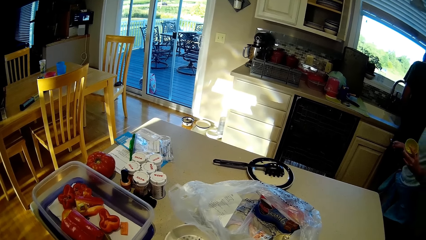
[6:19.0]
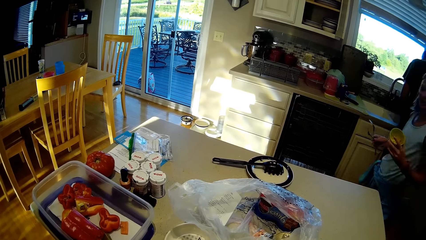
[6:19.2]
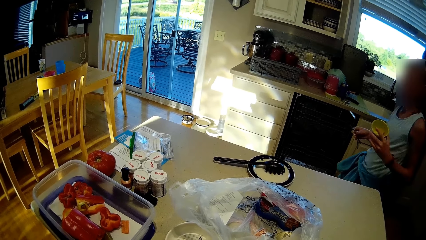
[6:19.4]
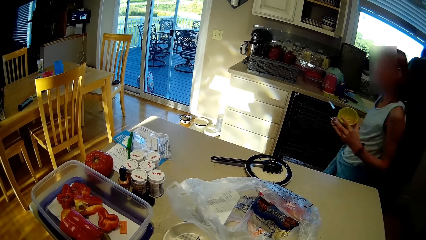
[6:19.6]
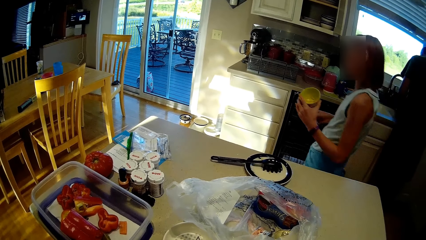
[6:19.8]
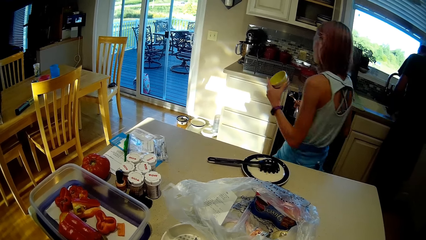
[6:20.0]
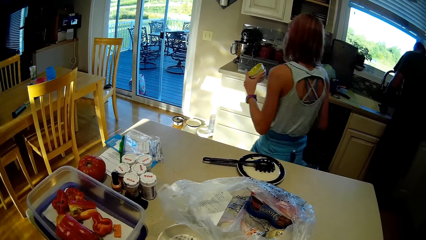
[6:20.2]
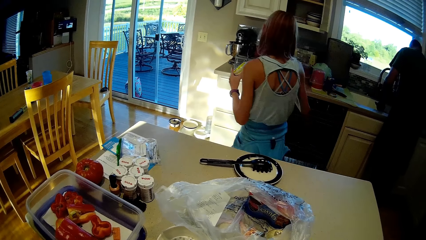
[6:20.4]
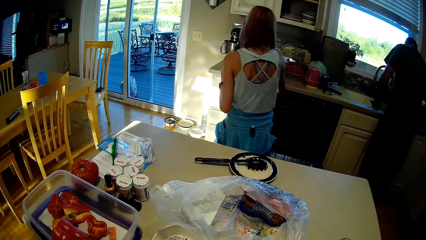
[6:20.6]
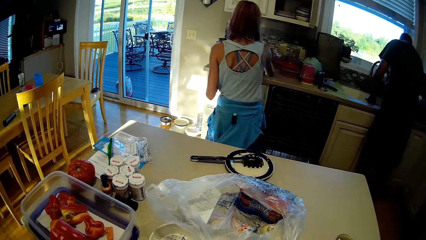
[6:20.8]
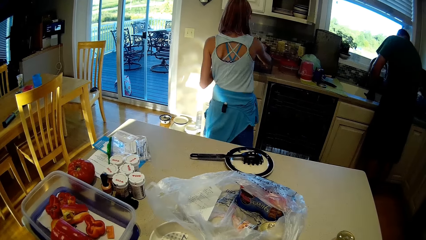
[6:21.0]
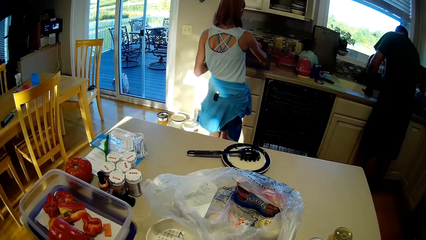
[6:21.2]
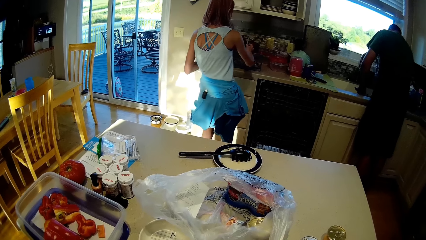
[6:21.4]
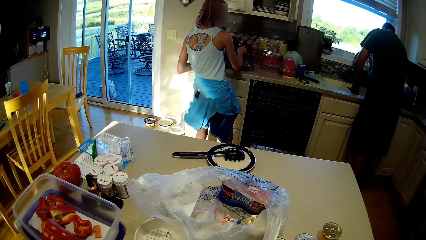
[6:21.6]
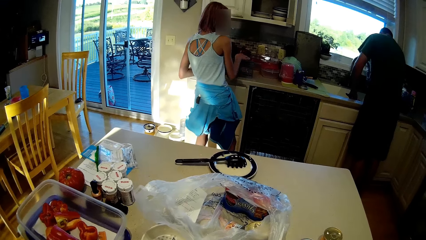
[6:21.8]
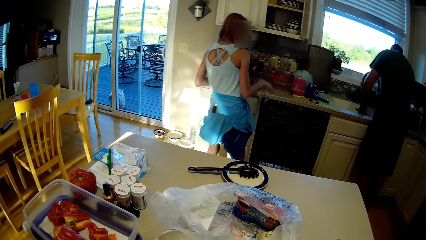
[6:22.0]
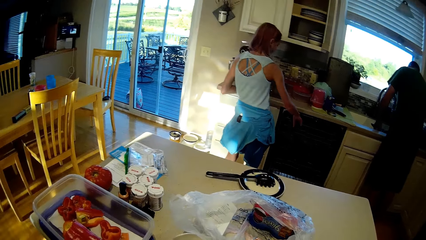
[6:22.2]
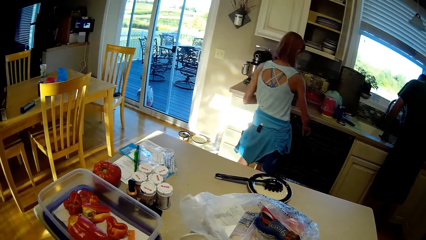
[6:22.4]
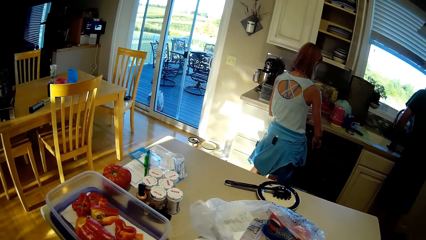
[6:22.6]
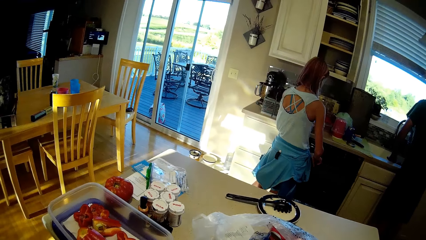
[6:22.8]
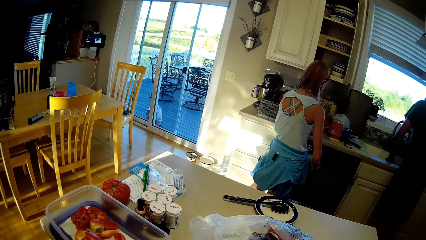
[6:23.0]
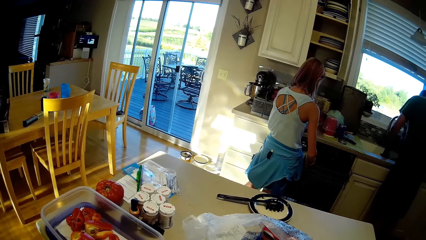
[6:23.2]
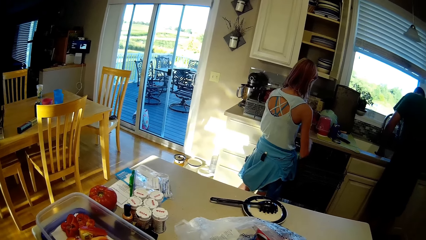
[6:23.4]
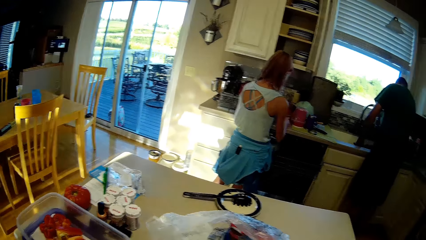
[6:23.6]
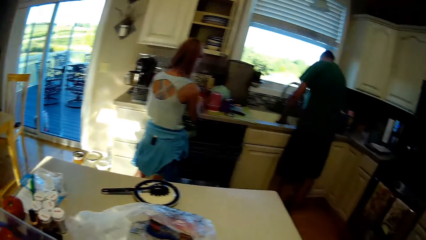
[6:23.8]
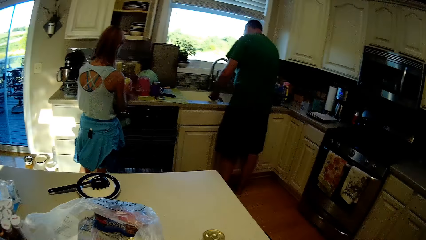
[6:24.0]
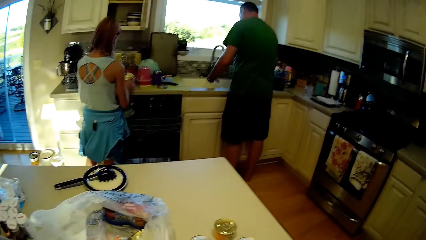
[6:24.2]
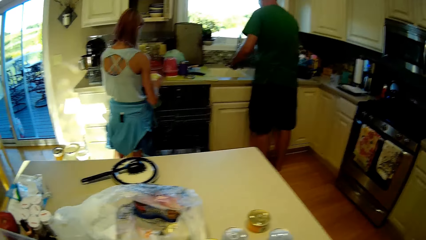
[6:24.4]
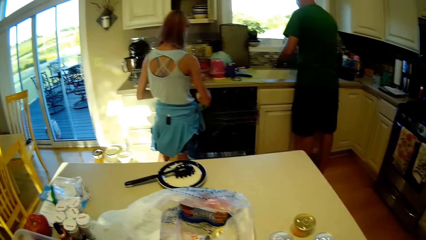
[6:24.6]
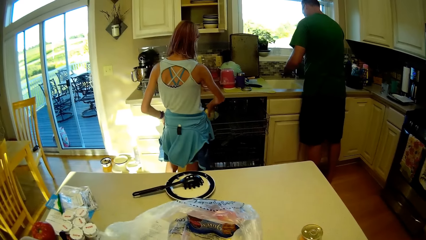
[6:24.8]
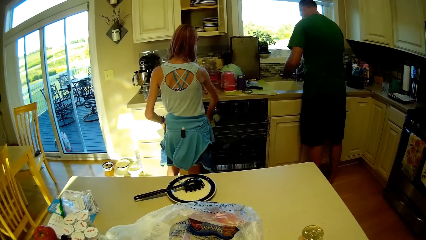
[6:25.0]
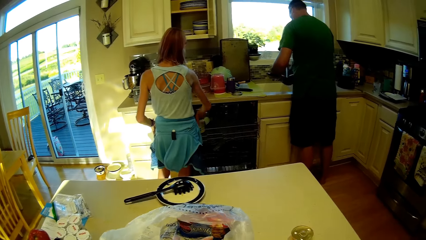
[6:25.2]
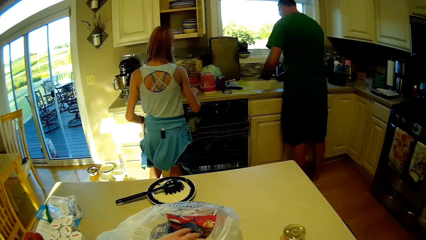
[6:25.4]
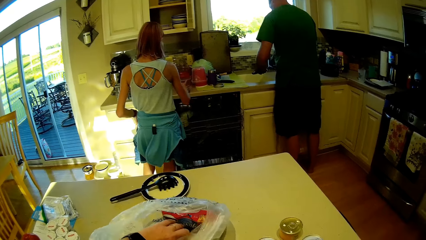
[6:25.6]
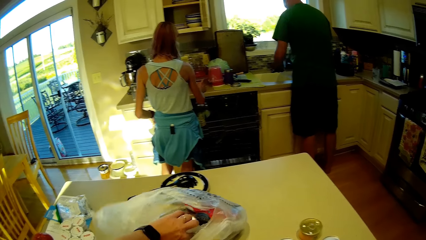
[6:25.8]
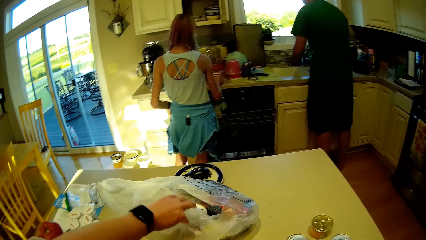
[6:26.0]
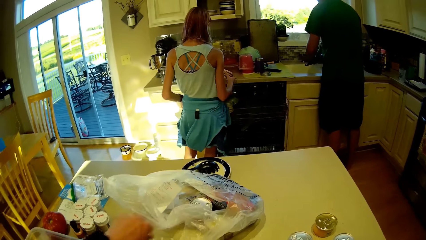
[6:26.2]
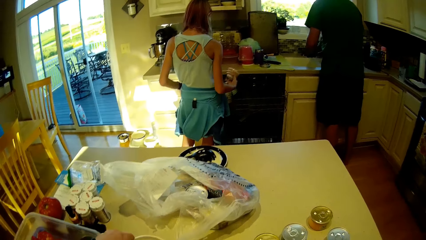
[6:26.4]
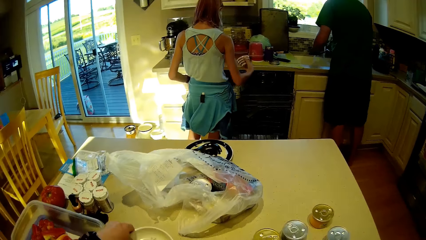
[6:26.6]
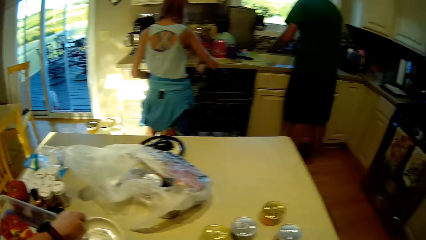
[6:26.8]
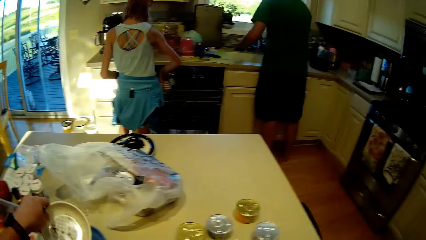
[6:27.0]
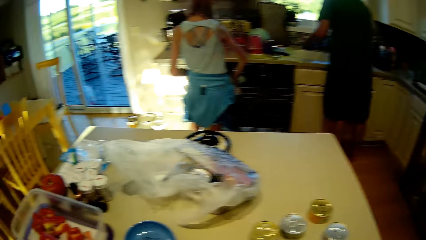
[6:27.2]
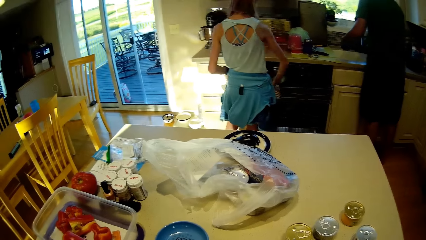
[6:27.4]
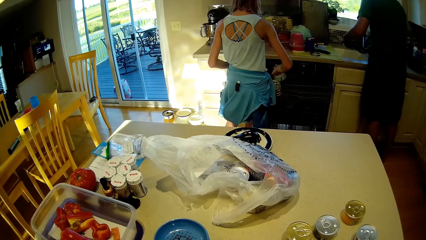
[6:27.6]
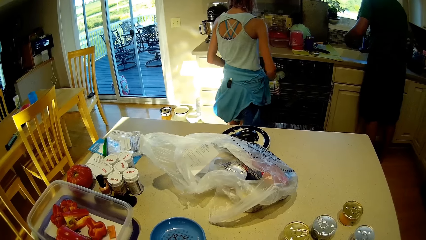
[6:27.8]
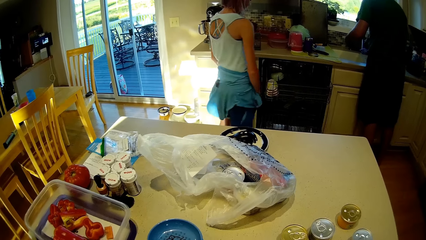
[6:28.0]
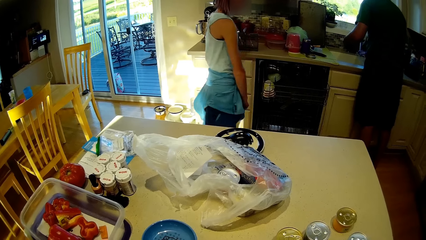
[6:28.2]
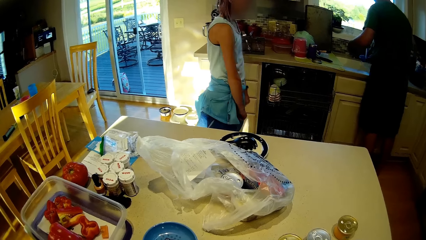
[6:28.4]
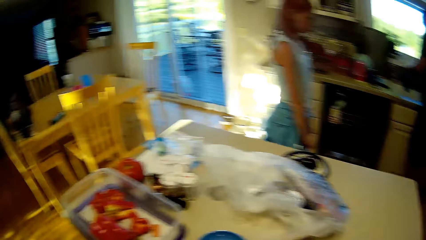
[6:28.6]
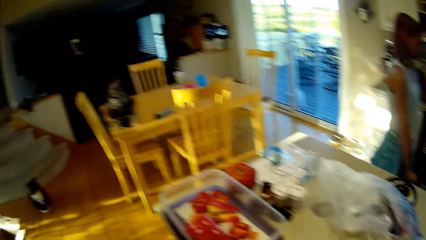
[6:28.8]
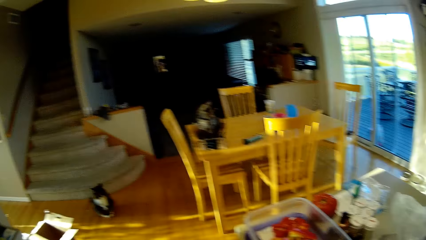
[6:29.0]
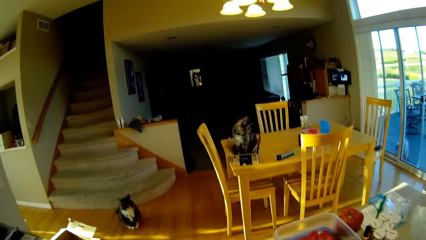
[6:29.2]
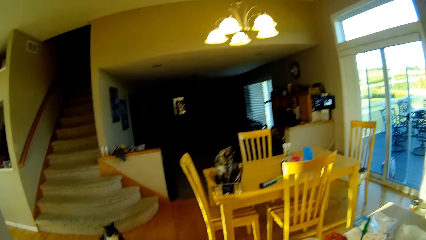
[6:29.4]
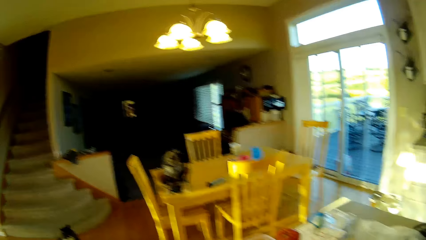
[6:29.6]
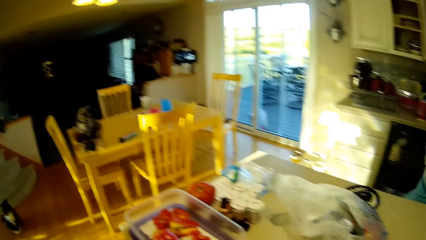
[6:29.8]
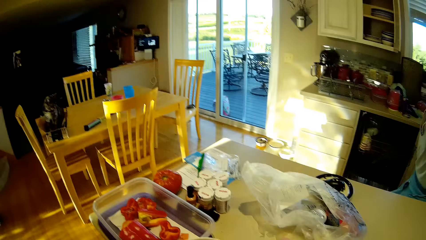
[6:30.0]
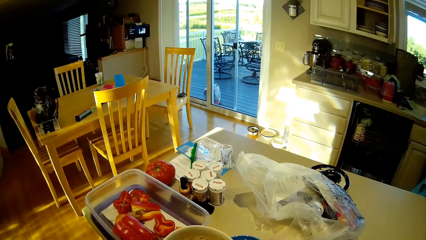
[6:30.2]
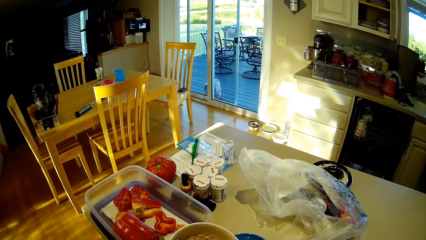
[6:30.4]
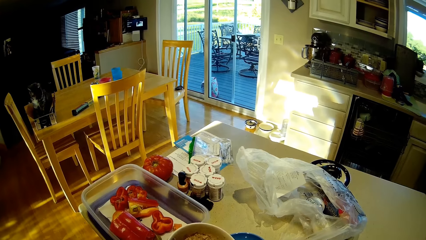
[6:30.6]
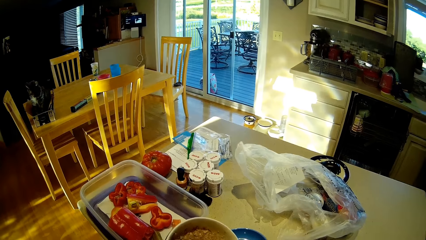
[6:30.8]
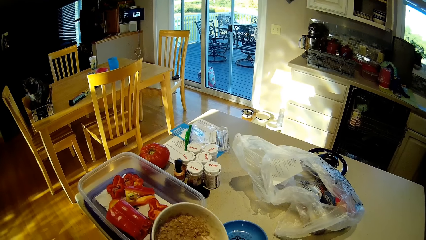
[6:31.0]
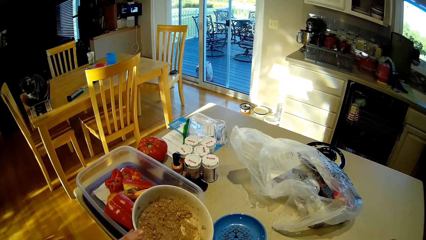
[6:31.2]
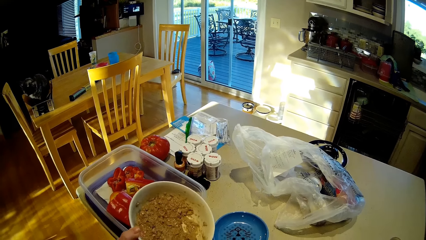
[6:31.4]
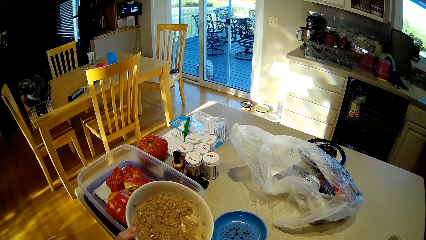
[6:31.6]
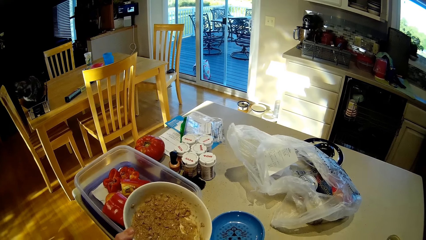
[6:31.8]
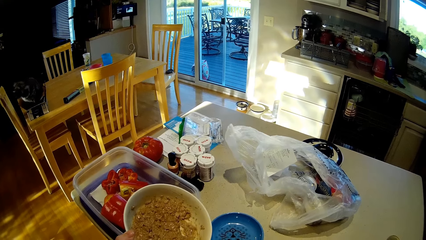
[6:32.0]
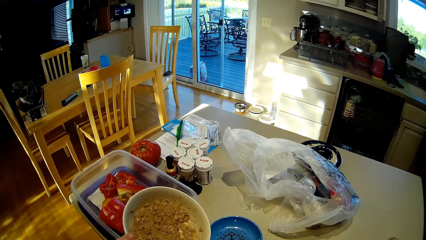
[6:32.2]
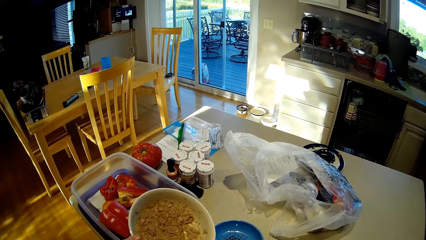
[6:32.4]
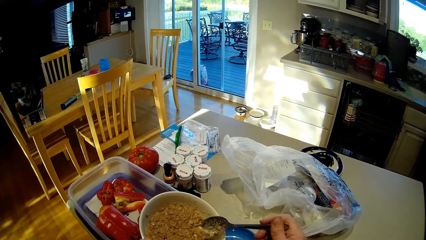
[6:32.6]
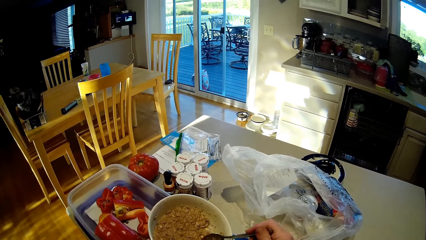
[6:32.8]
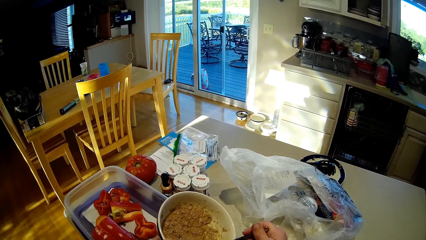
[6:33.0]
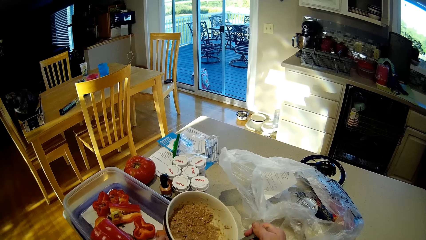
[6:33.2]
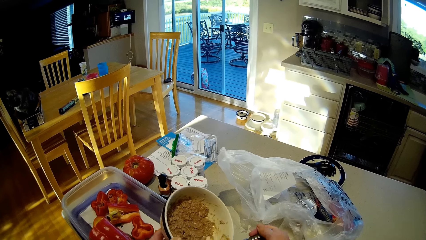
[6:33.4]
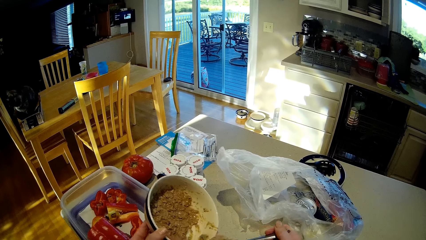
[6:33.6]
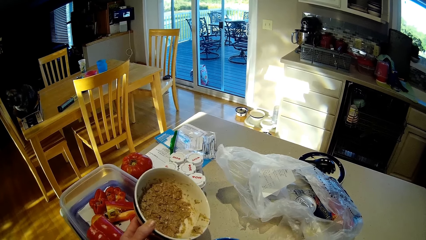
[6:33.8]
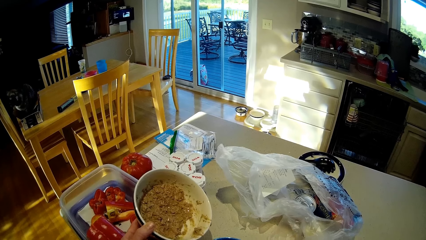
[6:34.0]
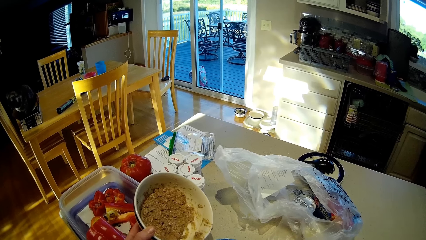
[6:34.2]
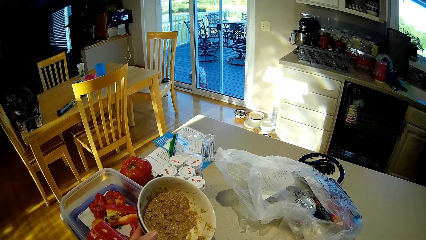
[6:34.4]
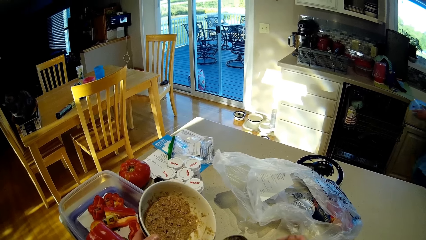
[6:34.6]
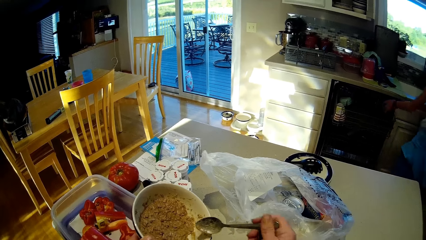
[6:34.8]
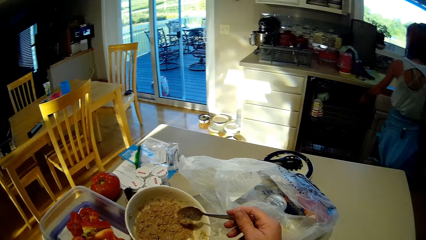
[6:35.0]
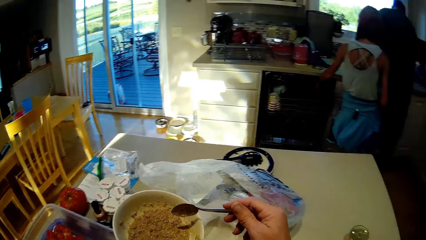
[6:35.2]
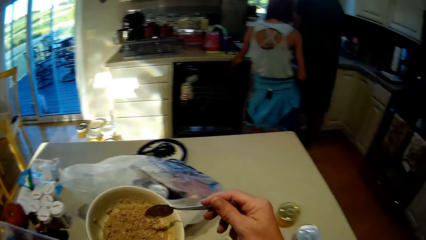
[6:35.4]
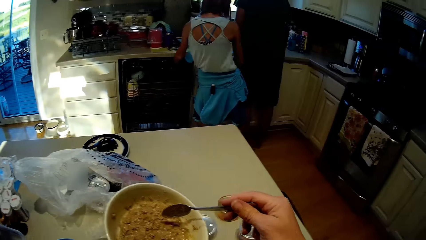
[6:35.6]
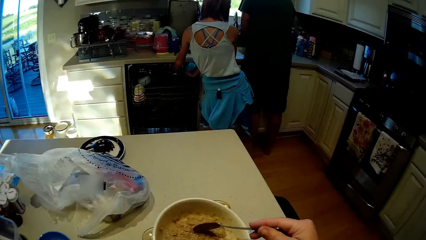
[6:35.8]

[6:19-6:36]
A person places cutlery in the rack, pulls the drawer, and places a bowl into the drawer. The camera wearer touches the nylon paper. The person walks around. The camera wearer looks around. They scoop something.
